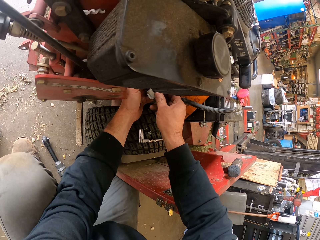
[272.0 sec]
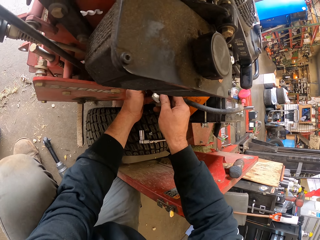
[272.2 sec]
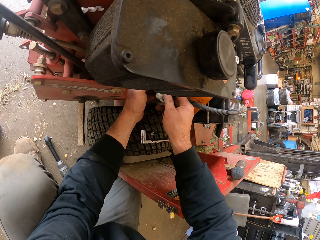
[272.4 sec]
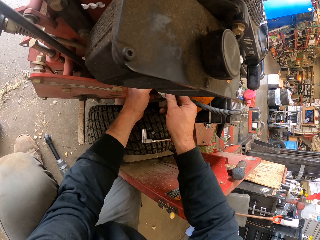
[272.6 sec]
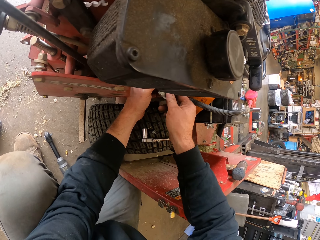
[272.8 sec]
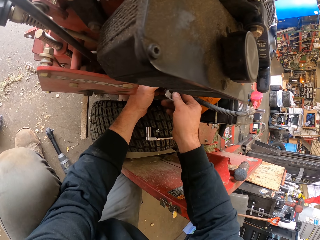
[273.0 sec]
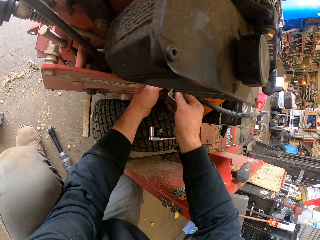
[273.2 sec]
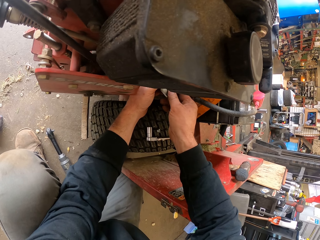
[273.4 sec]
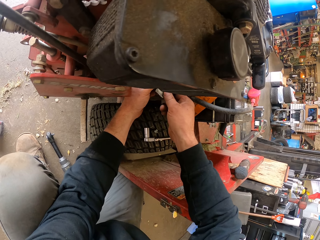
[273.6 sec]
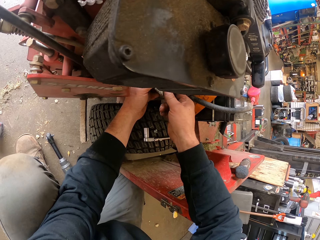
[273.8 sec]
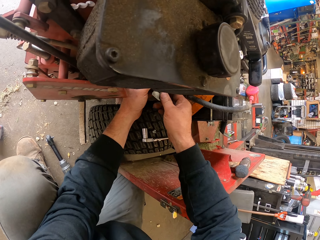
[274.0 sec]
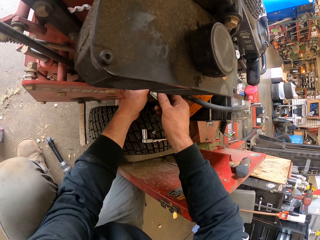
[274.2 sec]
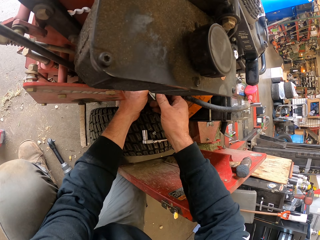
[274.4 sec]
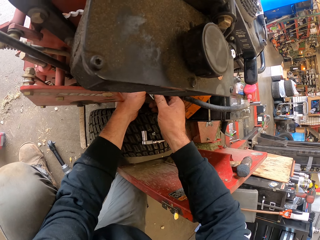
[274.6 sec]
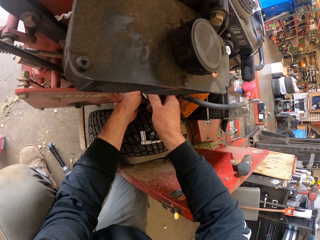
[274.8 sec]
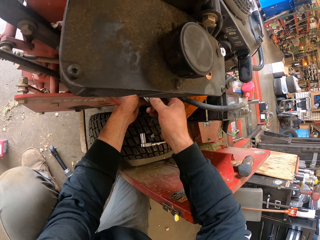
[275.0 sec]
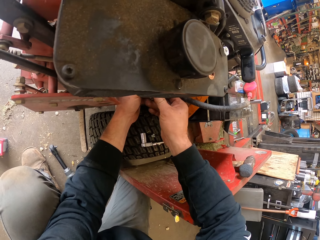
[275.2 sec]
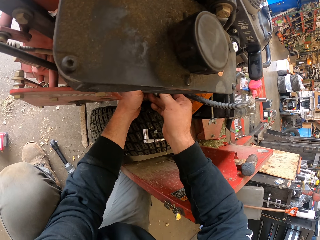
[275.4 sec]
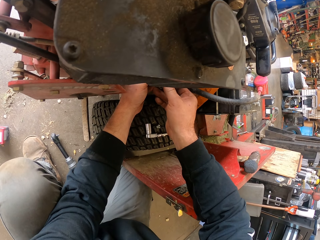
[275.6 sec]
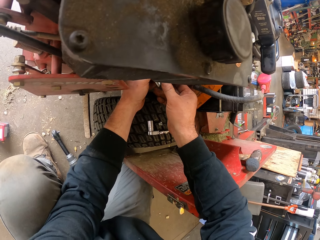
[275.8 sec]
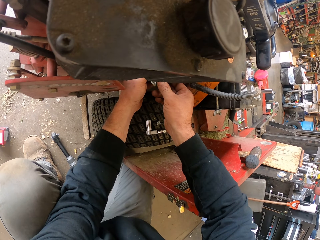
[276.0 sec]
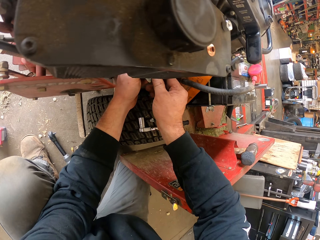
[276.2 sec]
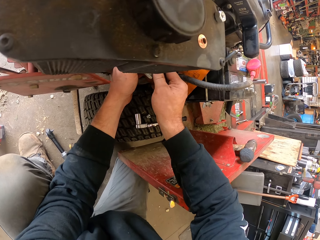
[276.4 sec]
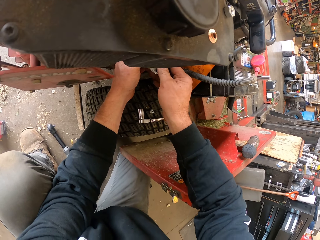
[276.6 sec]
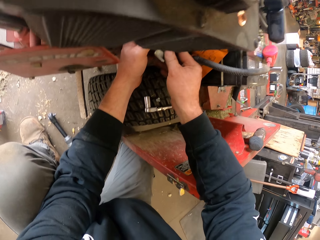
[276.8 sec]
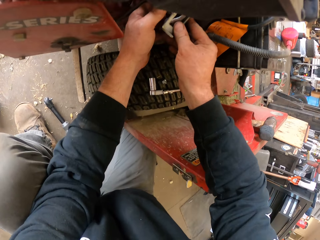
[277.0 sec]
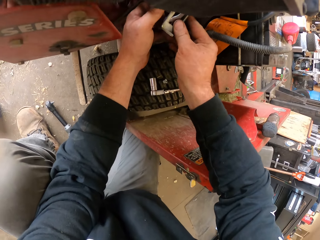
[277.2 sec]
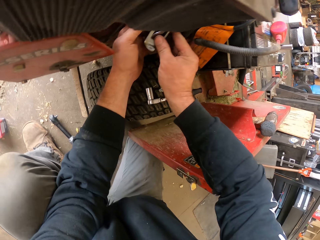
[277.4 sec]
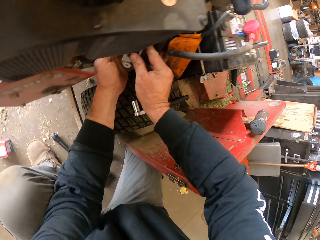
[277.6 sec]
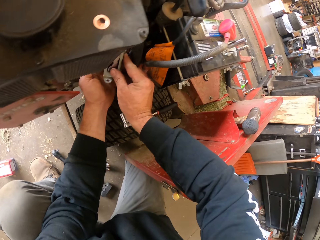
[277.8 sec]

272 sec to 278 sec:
The camera wearer fixes something on the lawn mower.

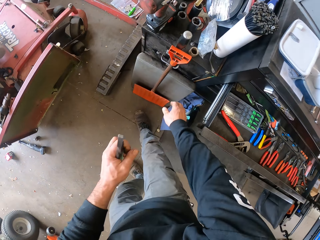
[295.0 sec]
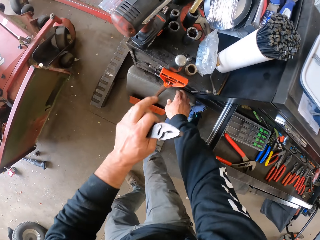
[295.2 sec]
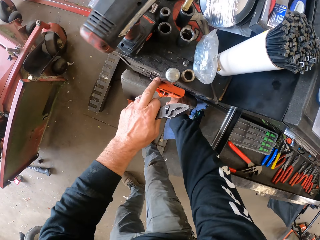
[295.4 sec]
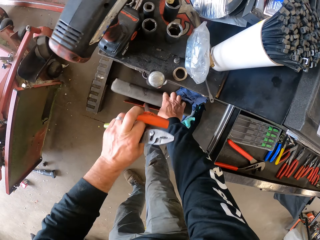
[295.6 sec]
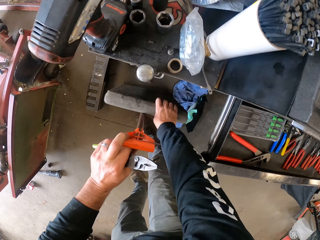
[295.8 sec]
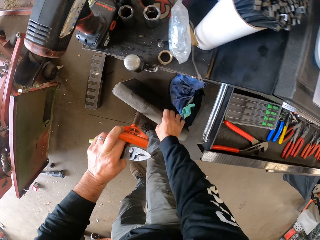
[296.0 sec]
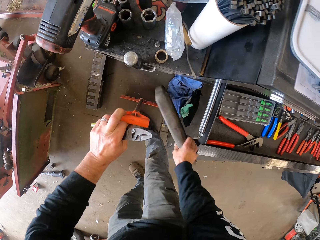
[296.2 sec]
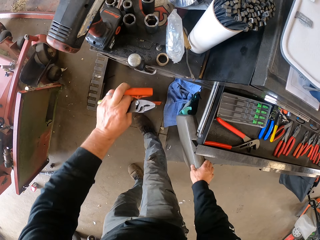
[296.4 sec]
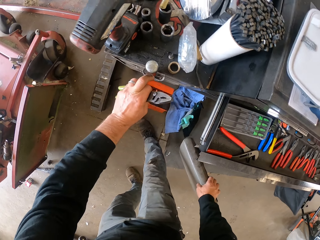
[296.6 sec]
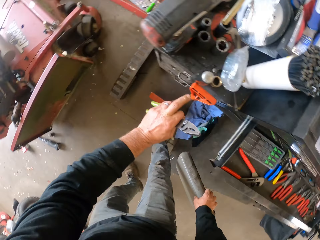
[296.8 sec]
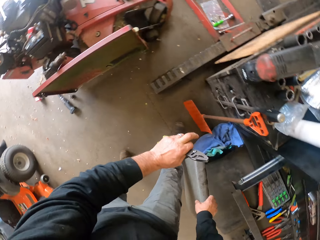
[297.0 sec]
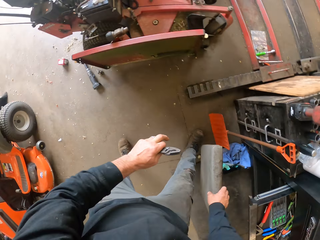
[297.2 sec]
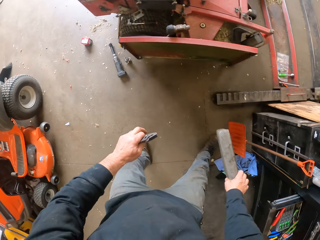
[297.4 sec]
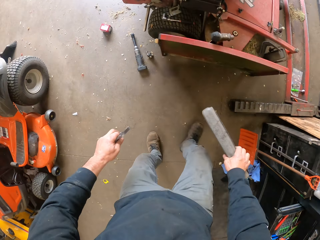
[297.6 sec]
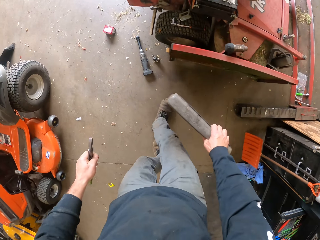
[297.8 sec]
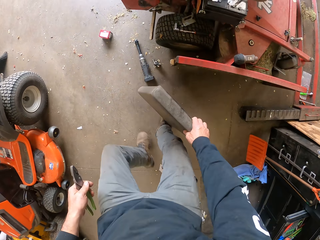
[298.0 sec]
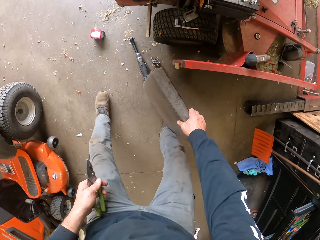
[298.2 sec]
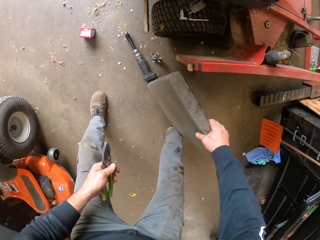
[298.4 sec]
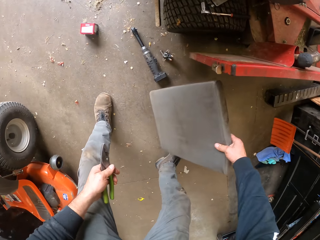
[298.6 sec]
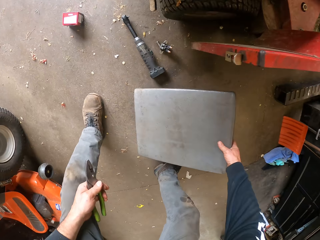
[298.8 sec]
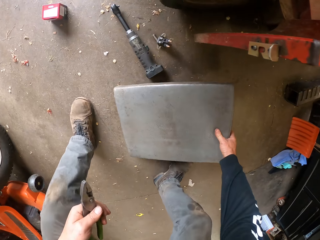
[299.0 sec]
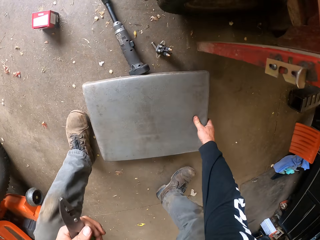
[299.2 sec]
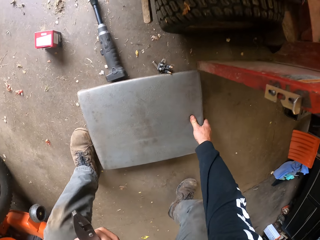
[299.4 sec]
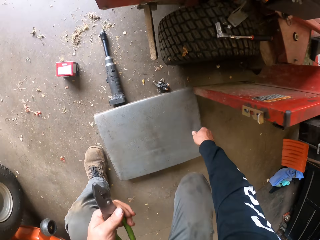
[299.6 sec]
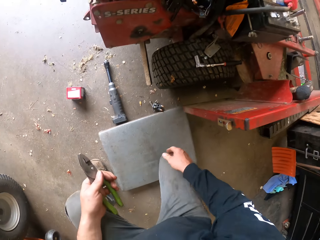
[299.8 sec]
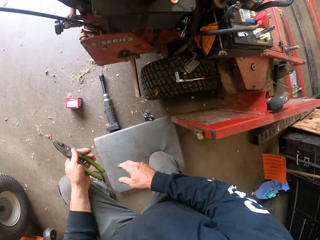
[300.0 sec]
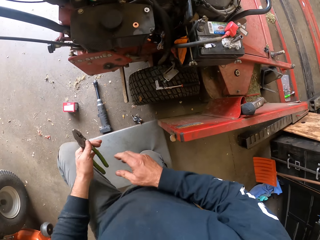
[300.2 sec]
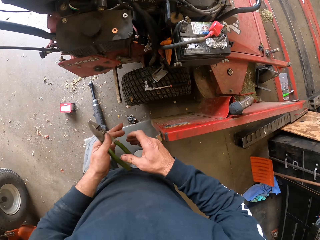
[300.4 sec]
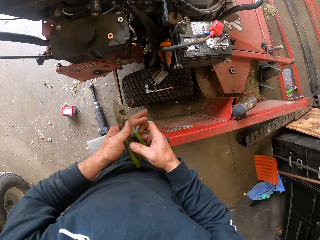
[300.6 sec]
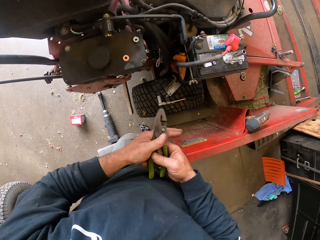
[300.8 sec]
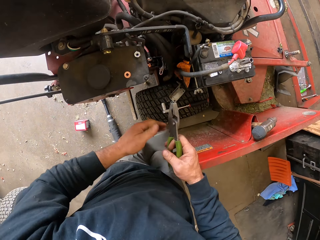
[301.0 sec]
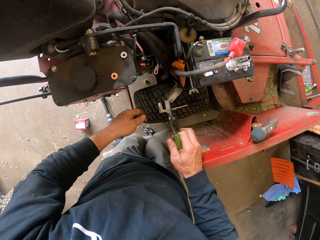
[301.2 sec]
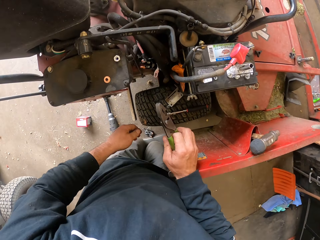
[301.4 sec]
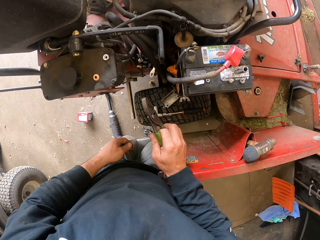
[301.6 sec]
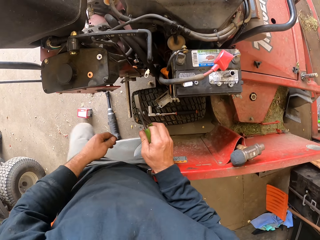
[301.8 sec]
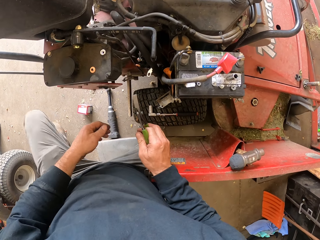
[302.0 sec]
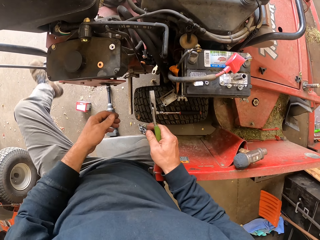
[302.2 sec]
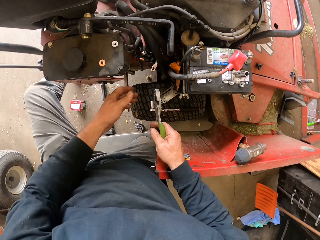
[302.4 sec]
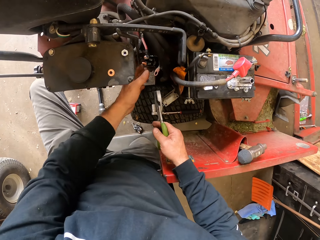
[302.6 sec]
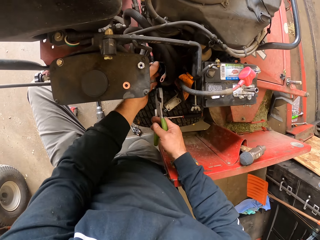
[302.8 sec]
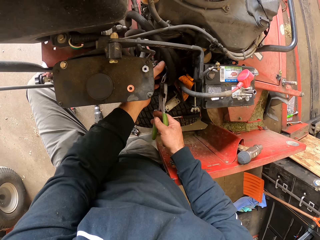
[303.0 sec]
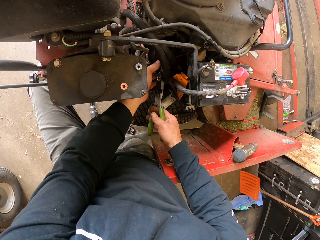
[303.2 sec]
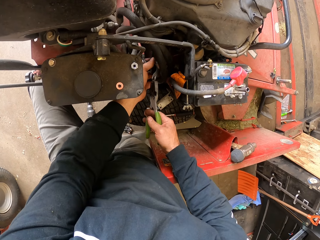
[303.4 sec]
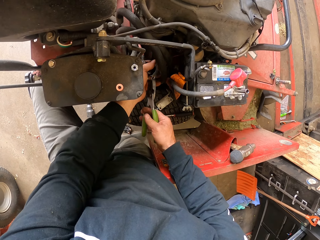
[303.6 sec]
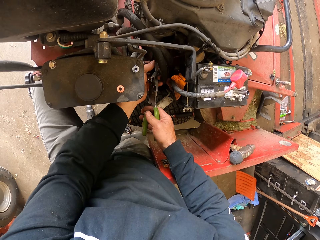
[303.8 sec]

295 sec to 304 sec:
The camera wearer moves a shovel with his left hand. He grabs a stool or cushion with his right hand. He walks around a garage. He drops the stool on the floor. He kneels on the cushion. He passes the plier from his left hand to his right hand. He holds the clip with his left hand.

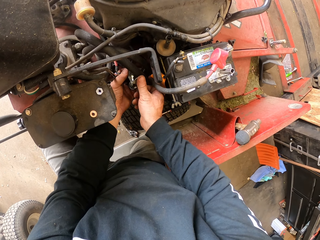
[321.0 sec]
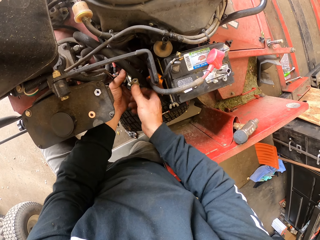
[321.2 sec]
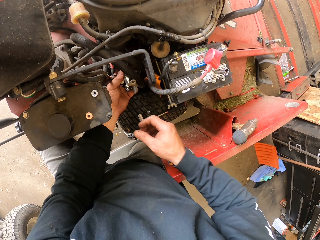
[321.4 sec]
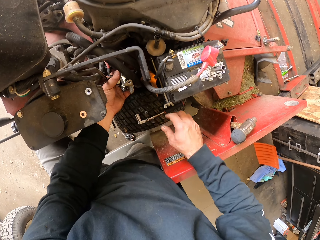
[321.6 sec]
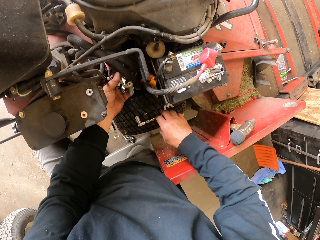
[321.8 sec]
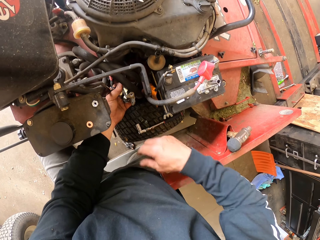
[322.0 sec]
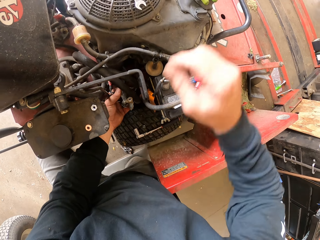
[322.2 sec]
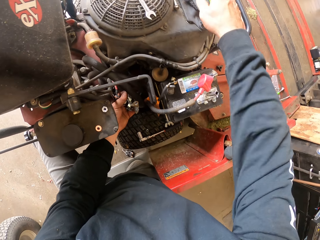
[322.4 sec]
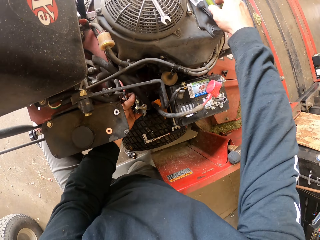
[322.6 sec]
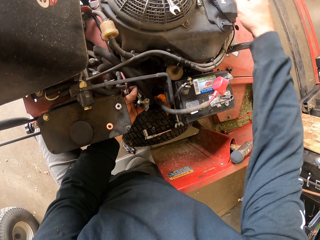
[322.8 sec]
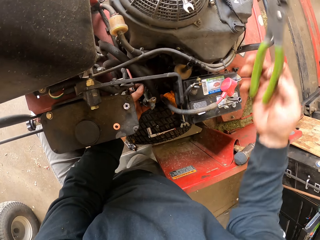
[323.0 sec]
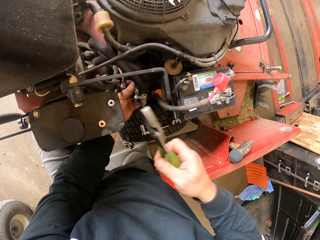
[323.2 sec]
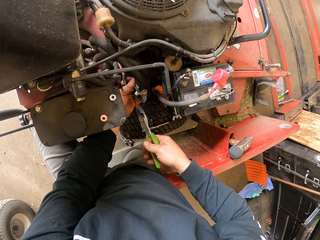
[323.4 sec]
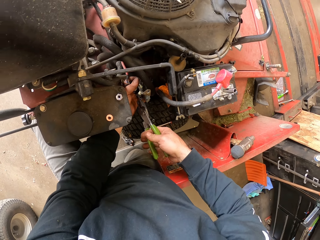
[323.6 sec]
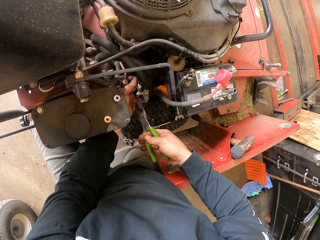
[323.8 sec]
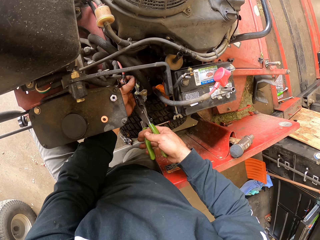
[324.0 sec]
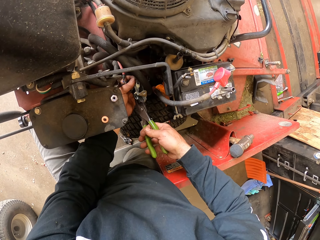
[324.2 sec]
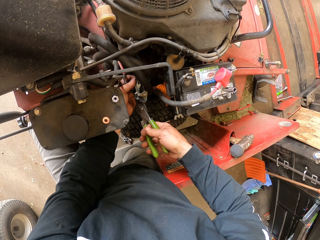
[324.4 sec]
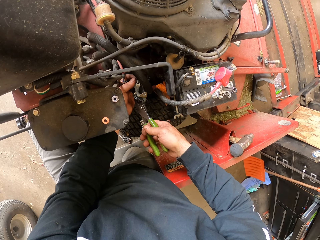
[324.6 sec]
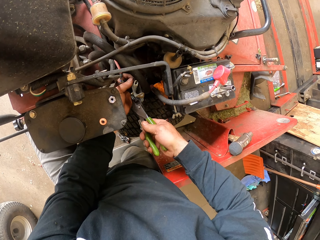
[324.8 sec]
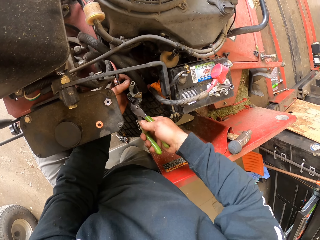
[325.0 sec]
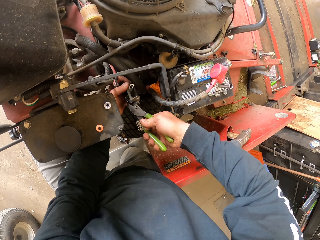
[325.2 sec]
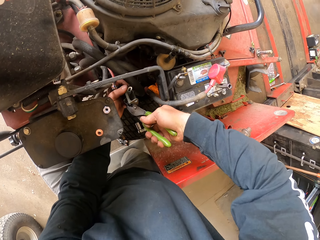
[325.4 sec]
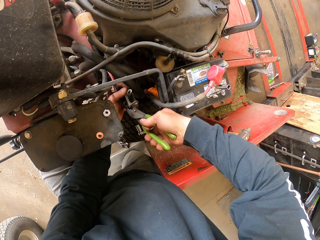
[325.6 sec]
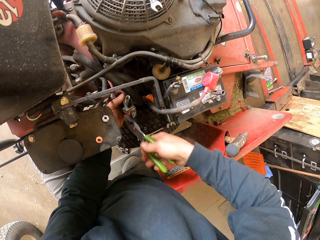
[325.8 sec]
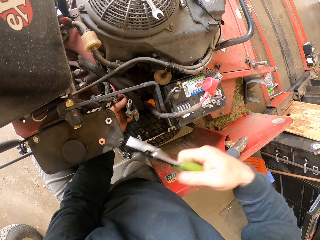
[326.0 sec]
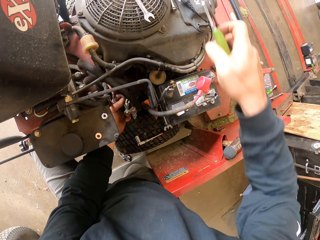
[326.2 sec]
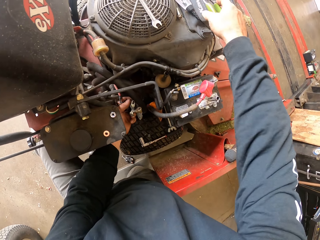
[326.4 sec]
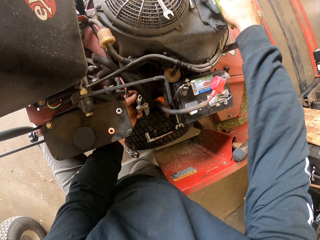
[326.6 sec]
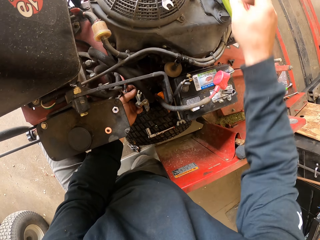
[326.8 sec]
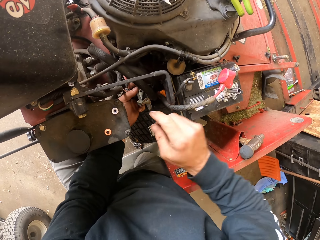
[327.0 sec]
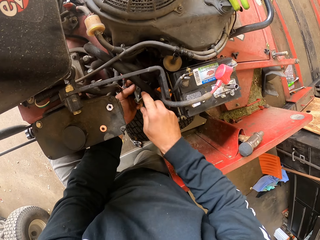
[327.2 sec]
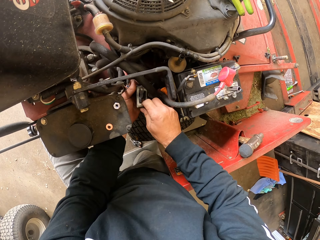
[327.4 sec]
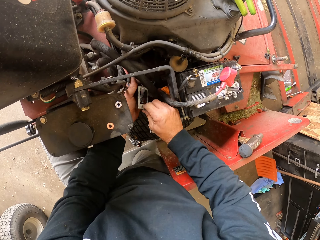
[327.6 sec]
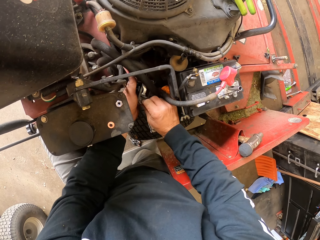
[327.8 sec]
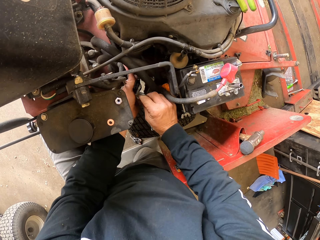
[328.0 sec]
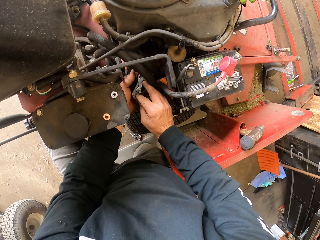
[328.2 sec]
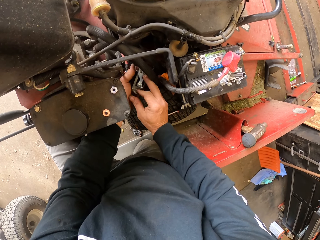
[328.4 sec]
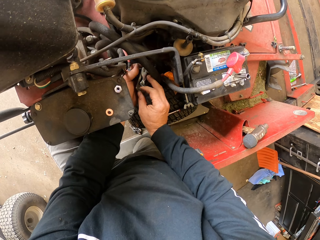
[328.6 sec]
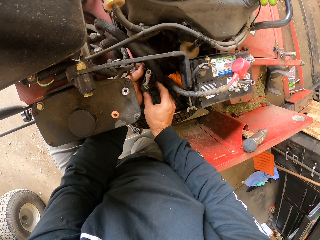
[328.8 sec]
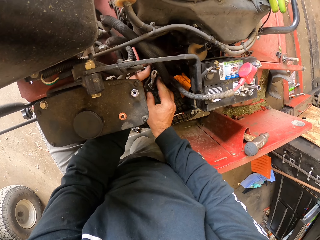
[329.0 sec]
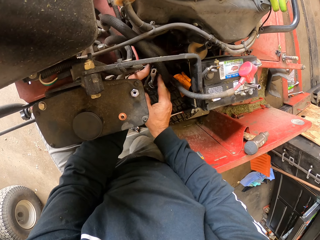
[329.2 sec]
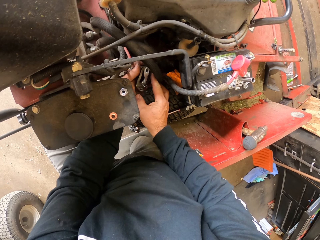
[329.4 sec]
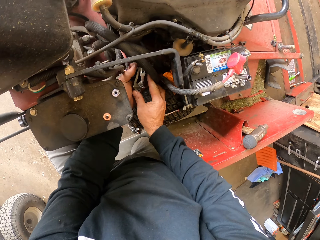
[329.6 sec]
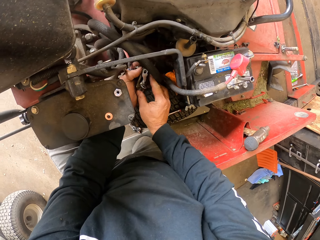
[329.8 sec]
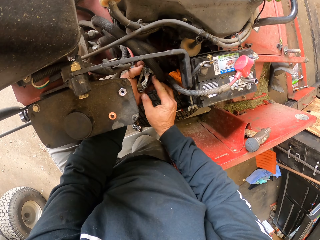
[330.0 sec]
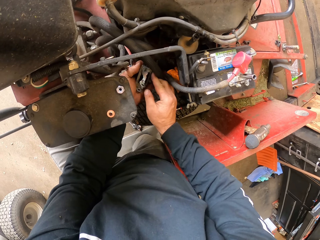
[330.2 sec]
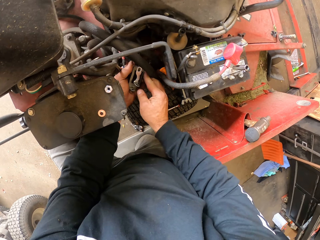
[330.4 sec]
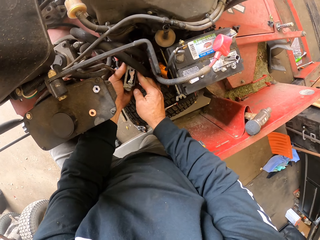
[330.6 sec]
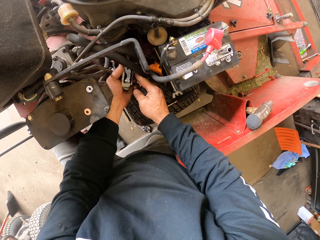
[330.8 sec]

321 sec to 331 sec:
The camera wearer picks the plier on the lawn mower with his right hand. He opens the clip with the plier. He bends something with the plier. He drops the plier on the lawn mower. He adjusts the wheel bracket on the clip with both hands.
